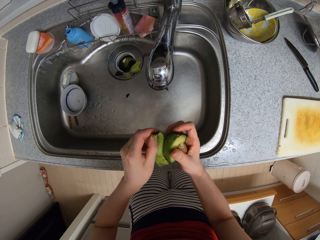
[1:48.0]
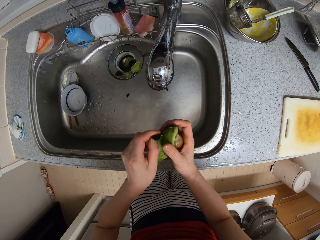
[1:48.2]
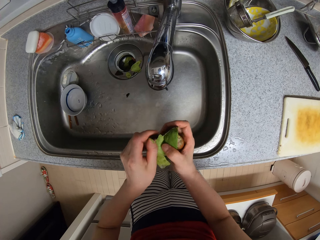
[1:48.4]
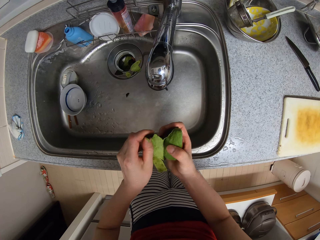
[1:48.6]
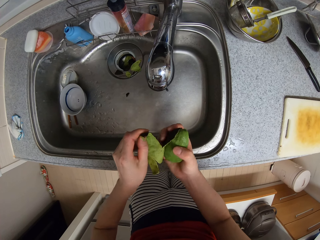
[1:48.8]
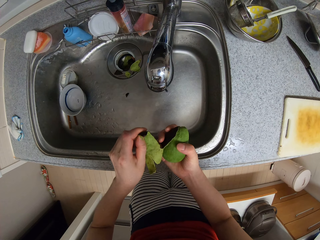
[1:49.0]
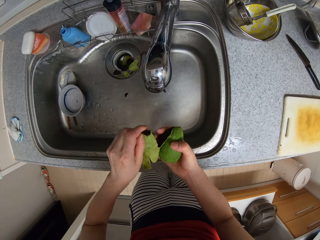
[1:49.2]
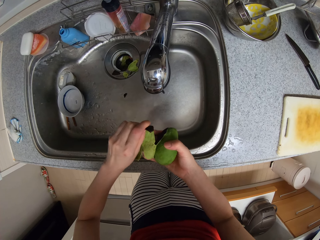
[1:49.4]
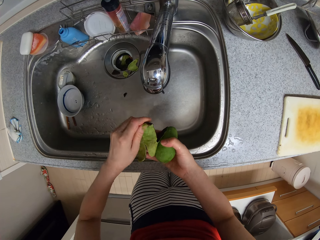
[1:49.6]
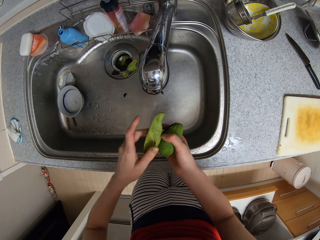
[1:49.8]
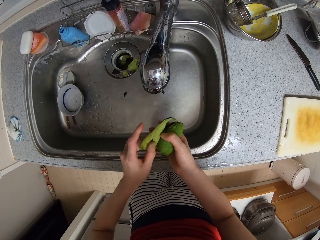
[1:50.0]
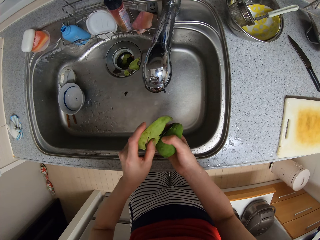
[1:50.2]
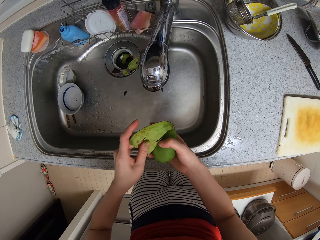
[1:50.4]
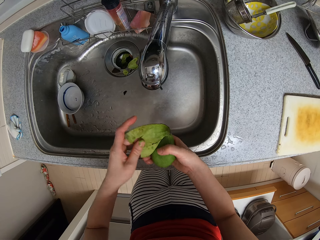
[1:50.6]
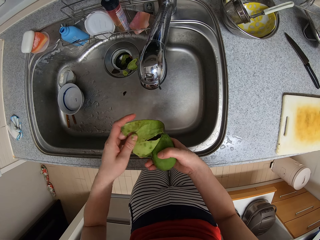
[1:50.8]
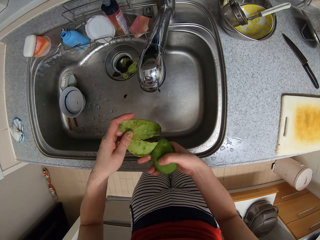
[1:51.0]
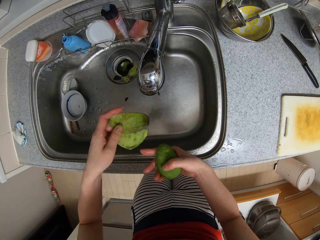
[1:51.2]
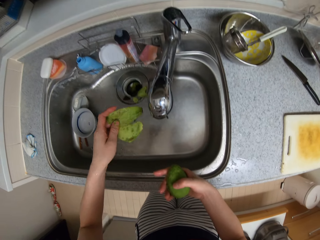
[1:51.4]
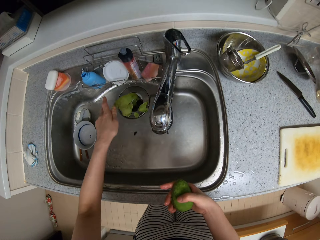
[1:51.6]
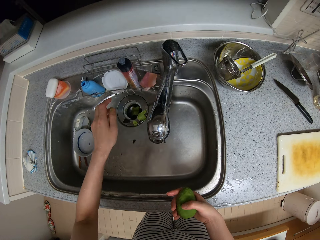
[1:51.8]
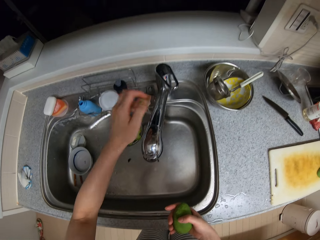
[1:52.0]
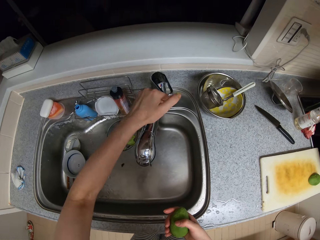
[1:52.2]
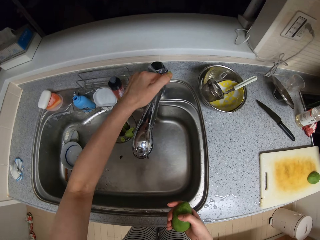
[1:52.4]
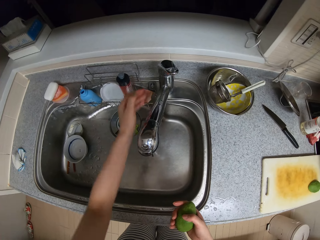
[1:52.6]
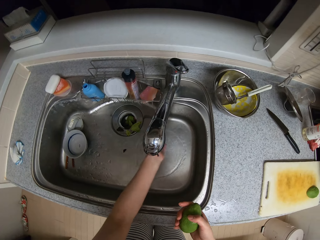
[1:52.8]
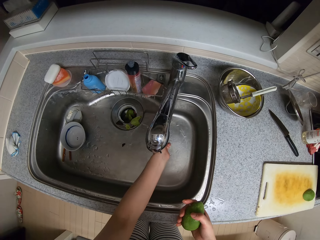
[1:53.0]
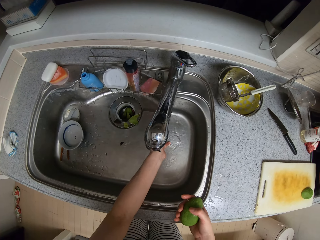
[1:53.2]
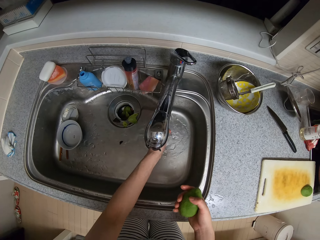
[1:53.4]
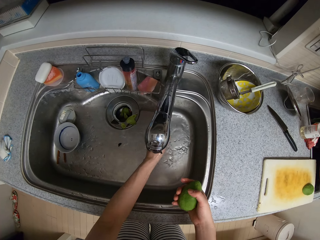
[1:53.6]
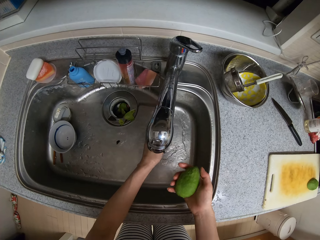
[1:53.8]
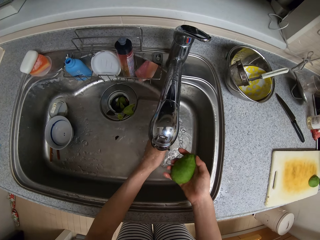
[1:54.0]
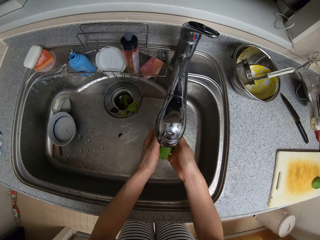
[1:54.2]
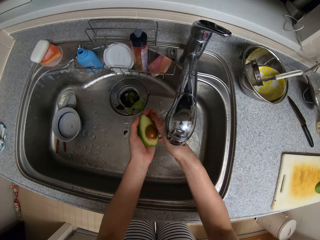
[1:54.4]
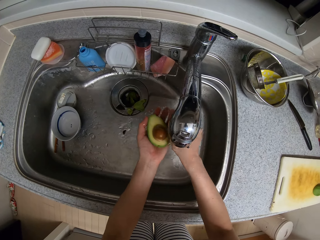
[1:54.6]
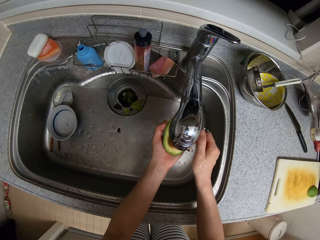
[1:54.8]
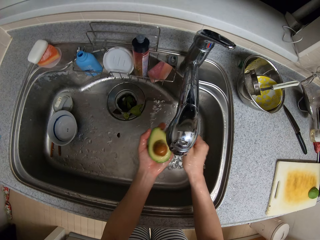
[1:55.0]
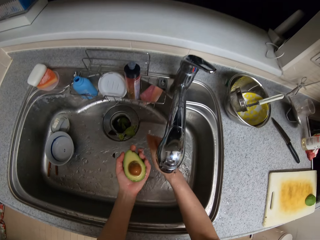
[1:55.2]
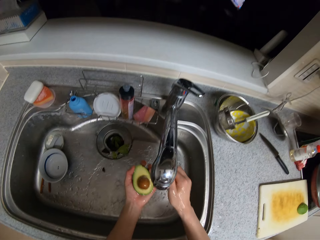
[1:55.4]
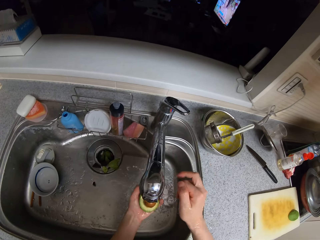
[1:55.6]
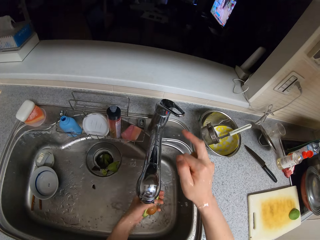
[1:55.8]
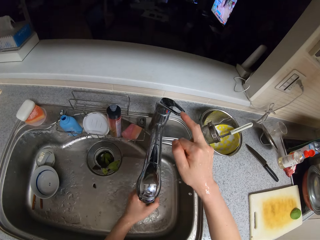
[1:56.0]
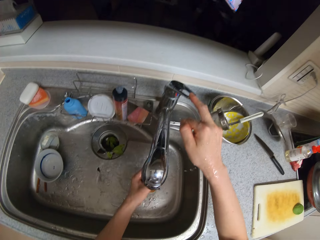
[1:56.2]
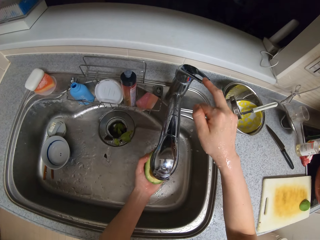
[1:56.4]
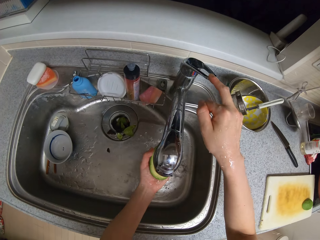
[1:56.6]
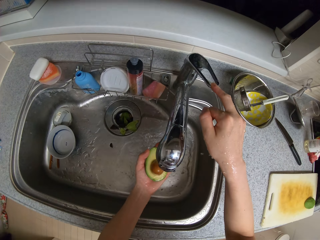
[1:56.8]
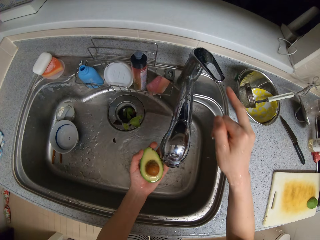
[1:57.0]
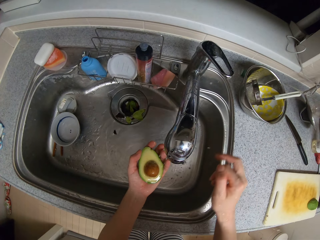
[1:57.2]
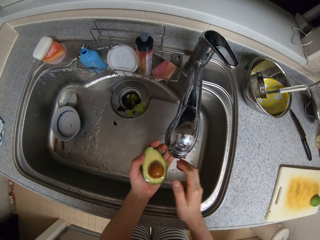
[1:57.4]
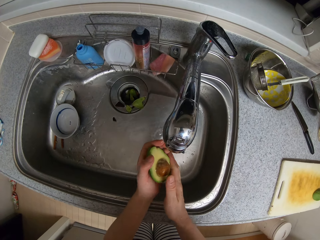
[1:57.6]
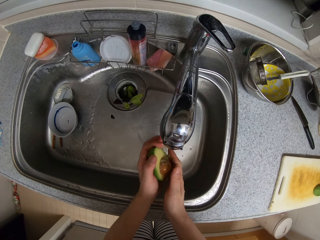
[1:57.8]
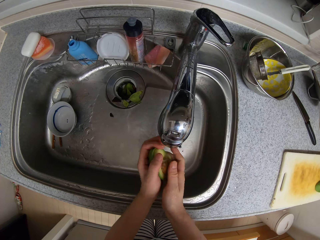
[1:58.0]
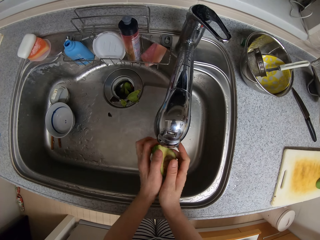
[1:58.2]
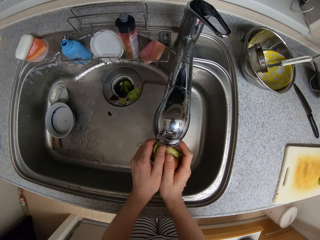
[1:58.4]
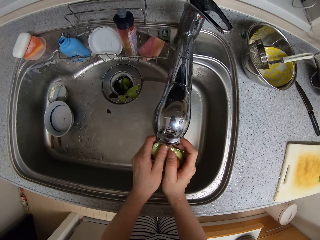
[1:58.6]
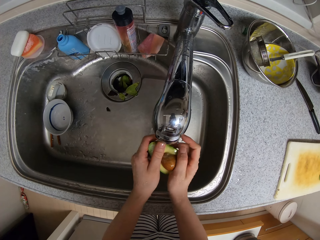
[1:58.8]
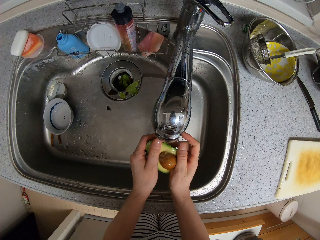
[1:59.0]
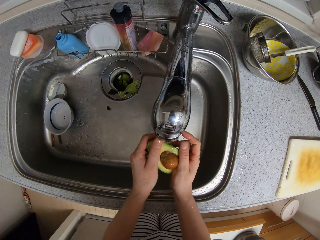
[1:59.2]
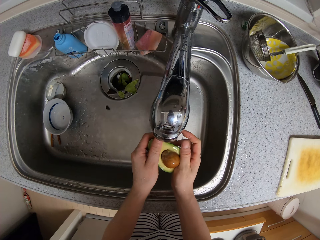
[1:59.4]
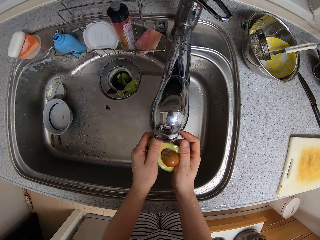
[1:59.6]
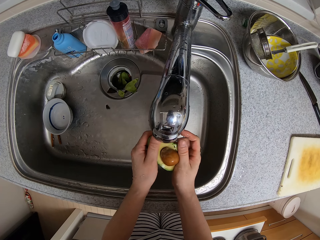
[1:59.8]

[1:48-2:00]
The camera wearer turns the avocado. He opens the tap. He washes the avocado and his hands. He closes the tap.

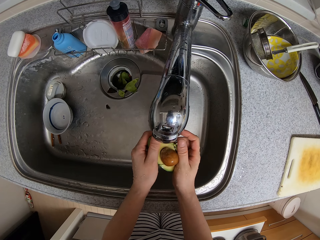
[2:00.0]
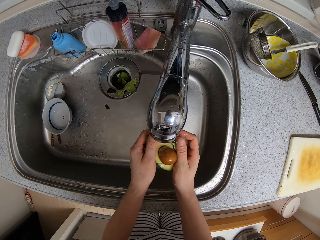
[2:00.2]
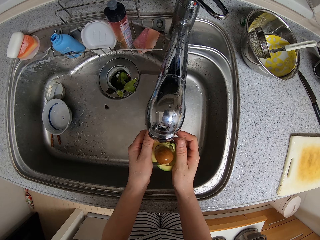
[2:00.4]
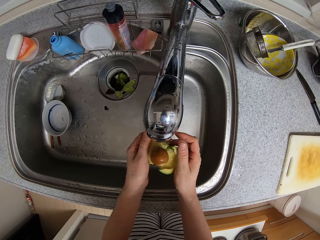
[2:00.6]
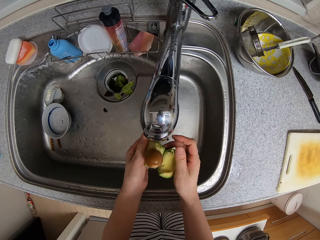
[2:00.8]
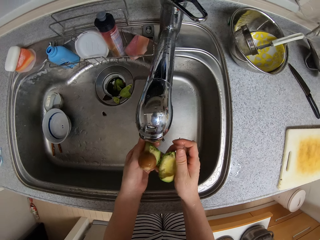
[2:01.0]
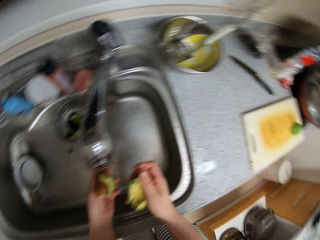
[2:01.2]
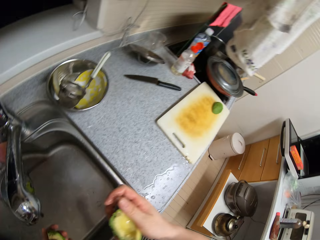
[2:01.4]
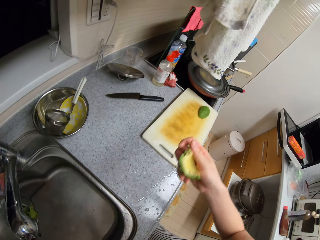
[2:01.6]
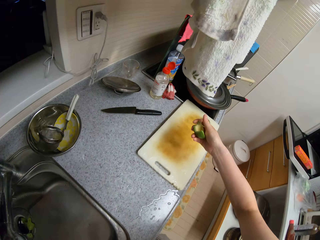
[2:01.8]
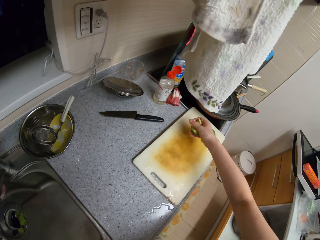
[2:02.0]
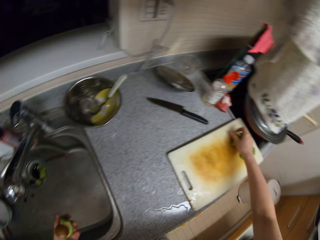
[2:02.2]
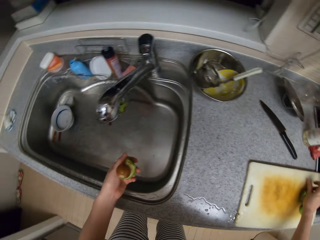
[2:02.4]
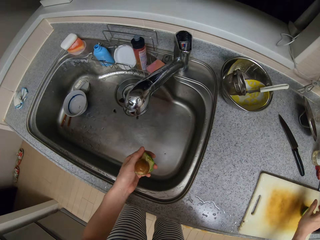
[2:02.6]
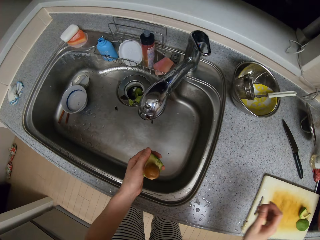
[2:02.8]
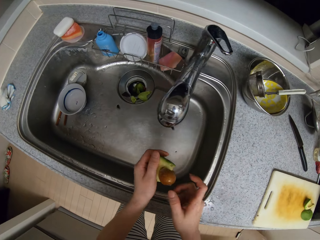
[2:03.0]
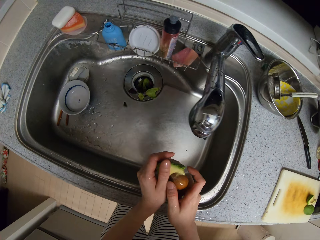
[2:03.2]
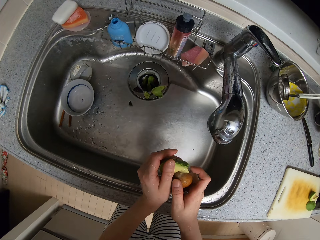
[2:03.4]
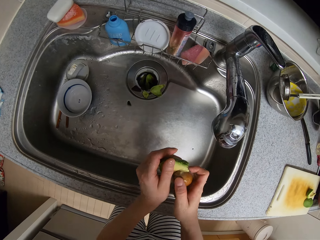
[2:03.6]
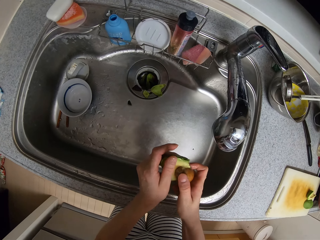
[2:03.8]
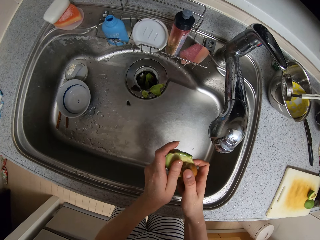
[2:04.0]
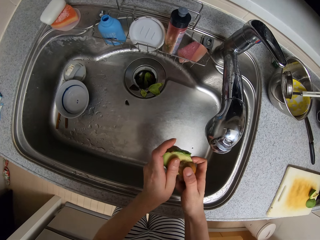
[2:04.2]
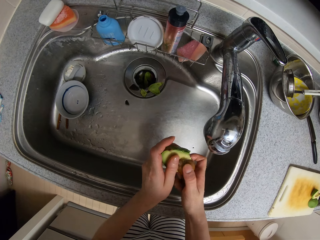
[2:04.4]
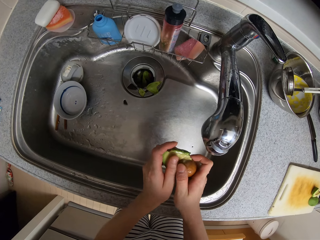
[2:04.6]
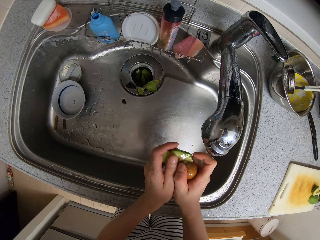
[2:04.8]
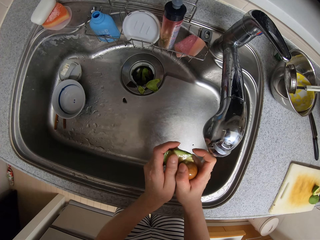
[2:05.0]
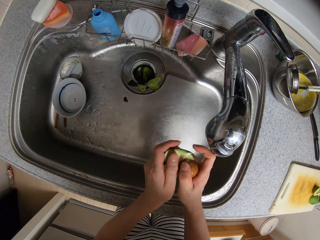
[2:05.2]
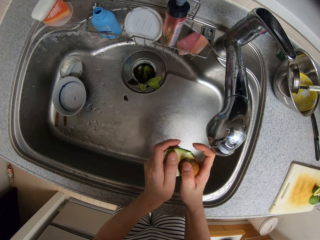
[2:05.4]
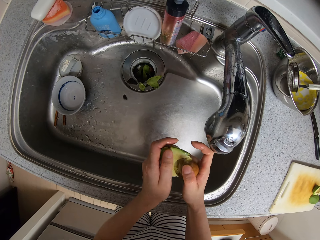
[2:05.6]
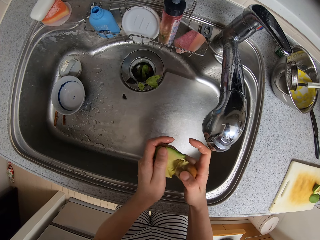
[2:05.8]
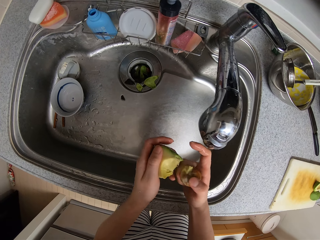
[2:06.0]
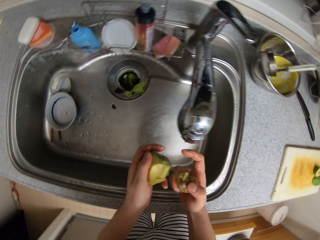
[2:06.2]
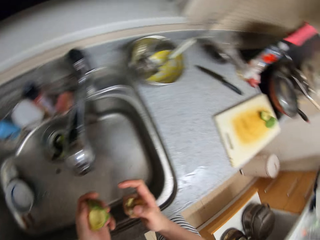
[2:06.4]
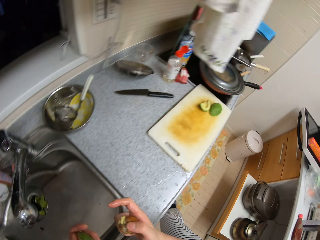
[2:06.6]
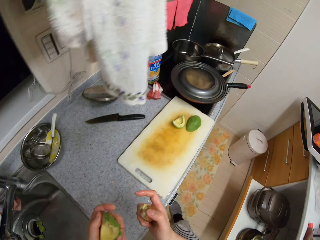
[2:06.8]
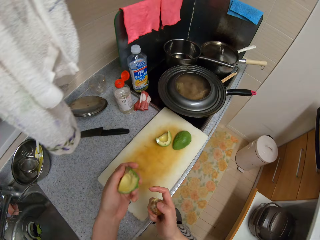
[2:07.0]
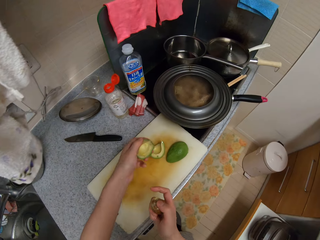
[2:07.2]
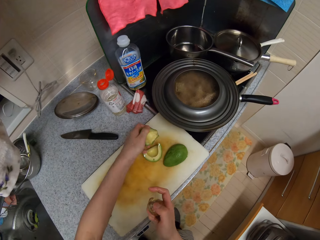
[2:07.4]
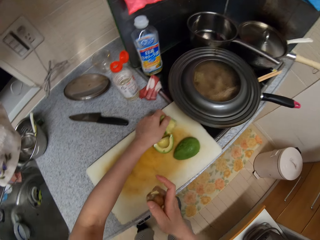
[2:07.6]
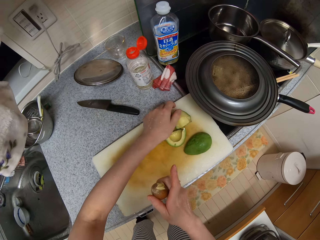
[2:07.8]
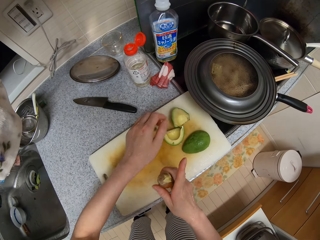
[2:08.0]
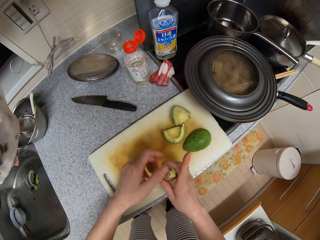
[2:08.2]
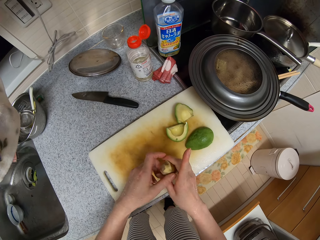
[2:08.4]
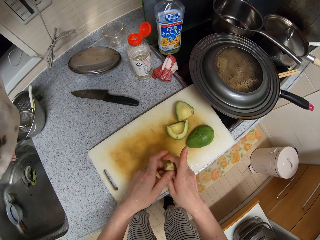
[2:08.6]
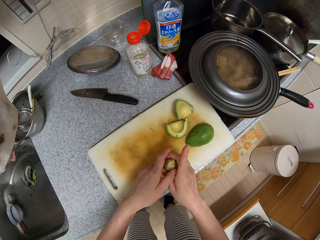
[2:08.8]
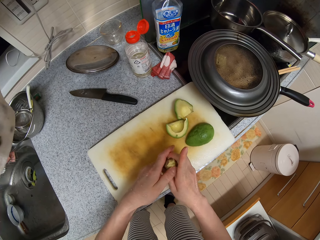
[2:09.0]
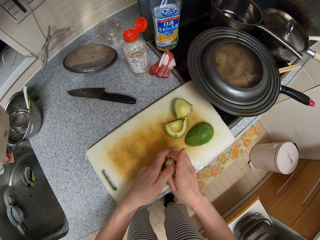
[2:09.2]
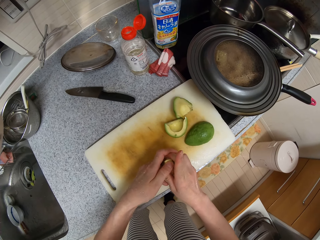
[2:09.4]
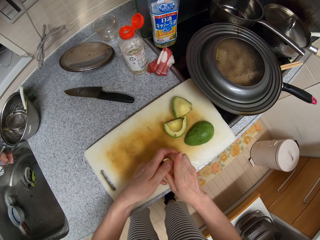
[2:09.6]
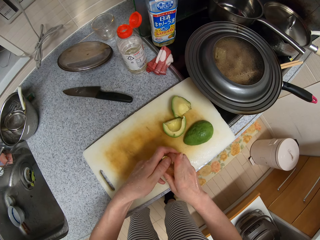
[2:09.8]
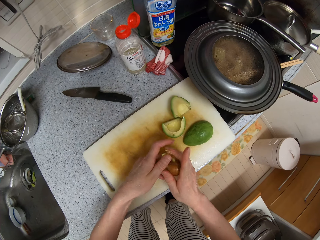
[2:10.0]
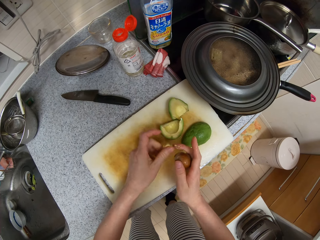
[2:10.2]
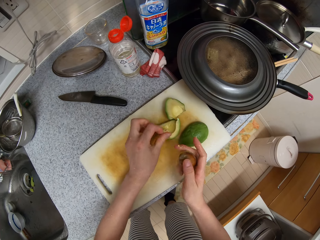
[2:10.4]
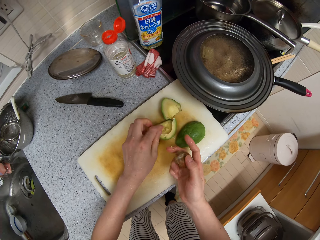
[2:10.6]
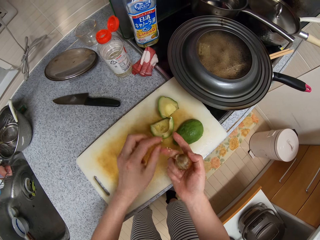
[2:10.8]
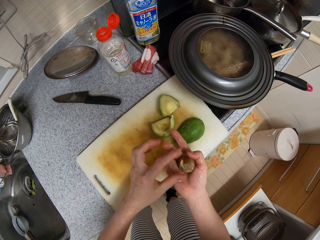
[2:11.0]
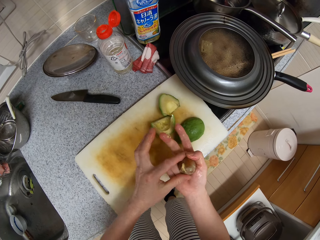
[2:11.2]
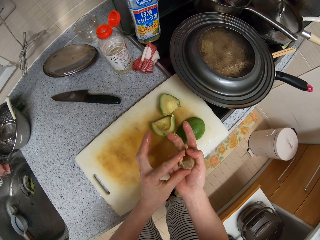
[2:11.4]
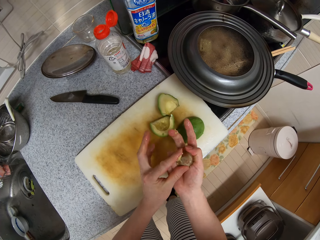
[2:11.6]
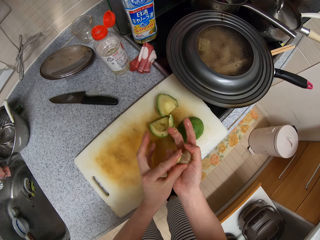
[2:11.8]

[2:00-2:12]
The camera wearer breaks the avocado. They drop the other half of the avocado on the chopping board. They remove the seed. They drop the other half of the avocado on the chopping board. They remove the remainder on the seed.
